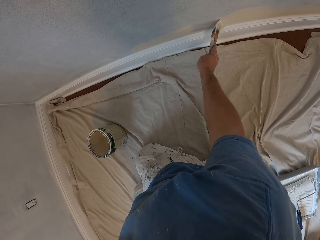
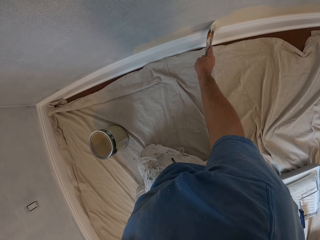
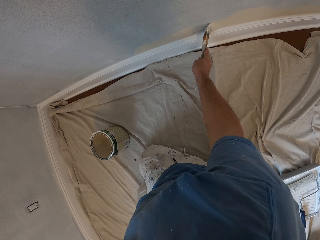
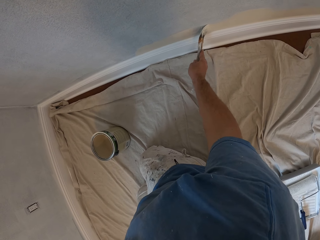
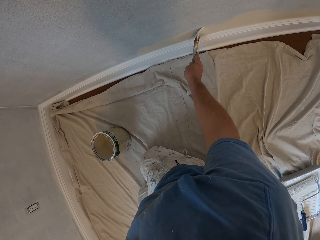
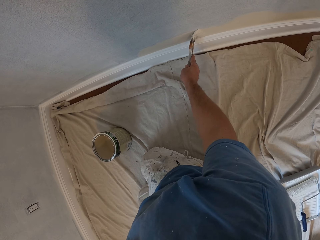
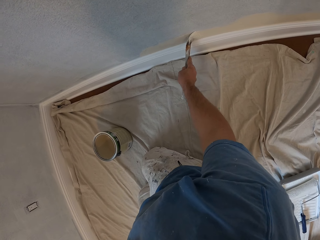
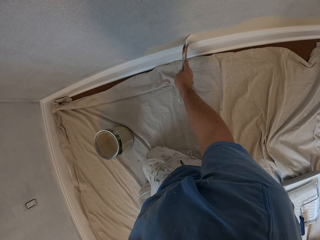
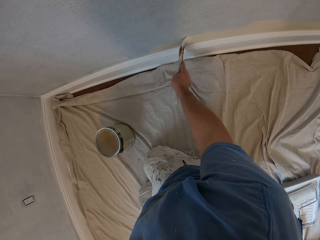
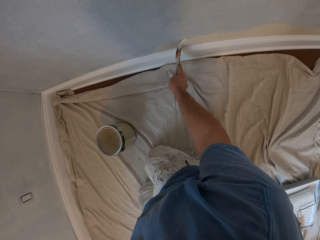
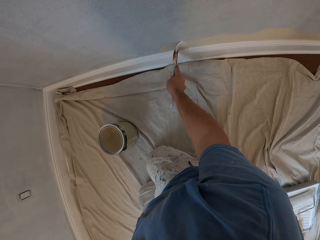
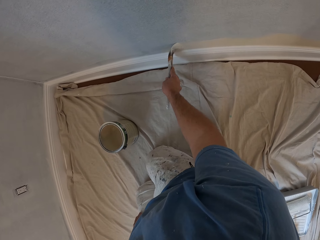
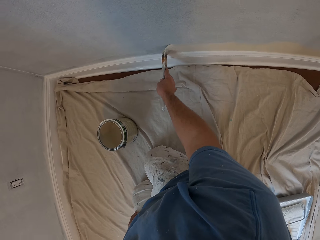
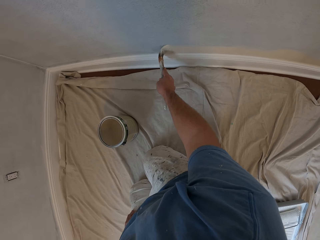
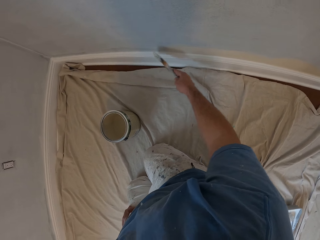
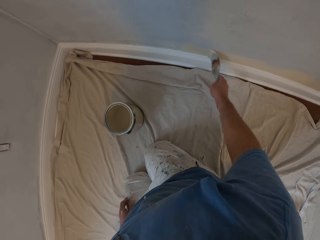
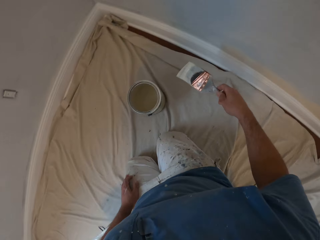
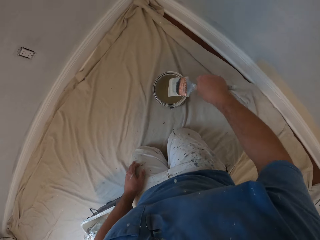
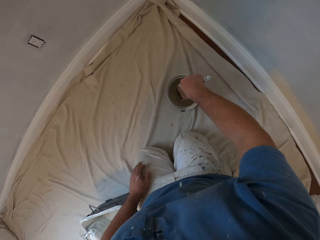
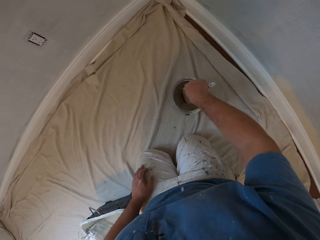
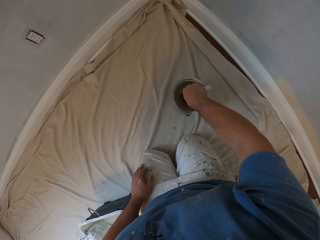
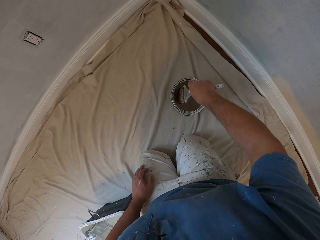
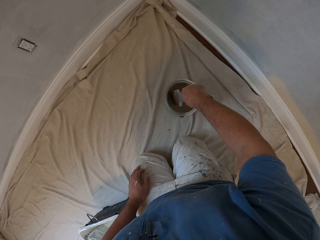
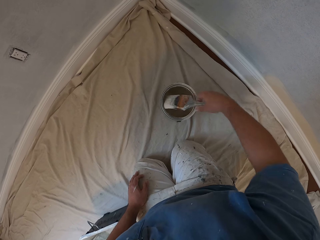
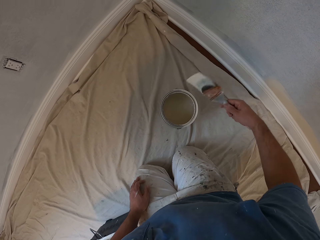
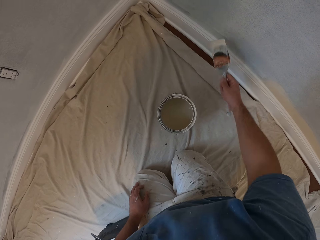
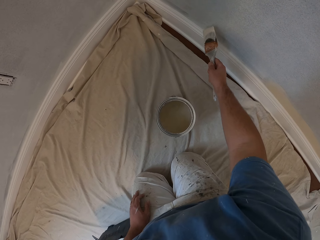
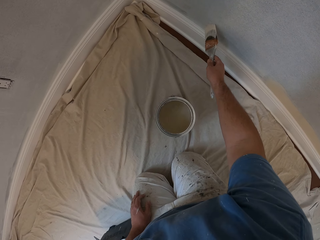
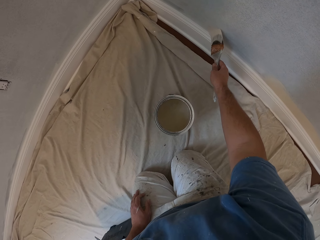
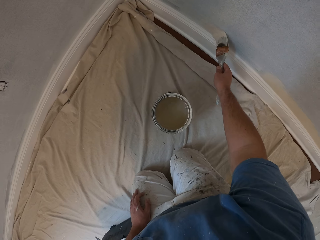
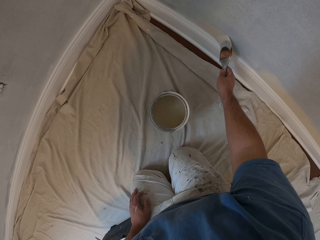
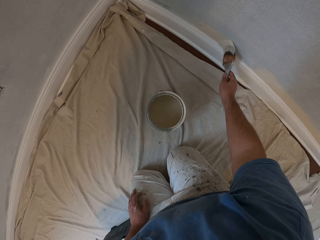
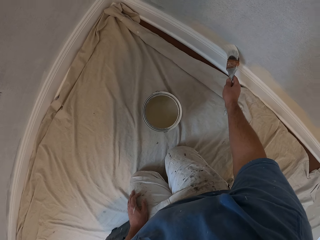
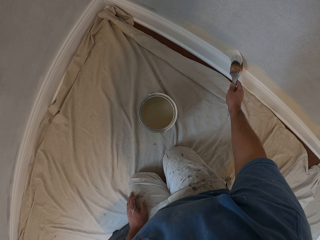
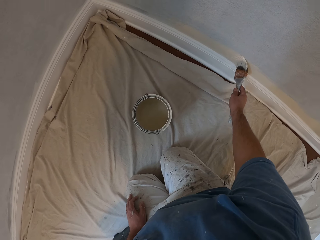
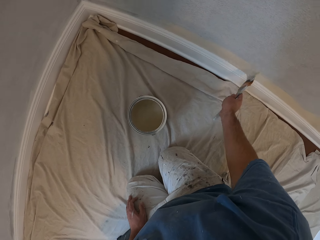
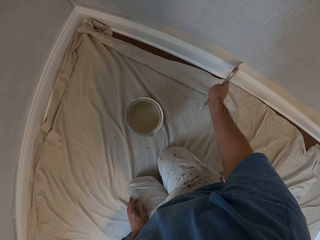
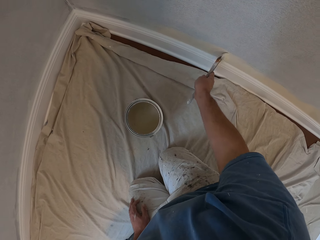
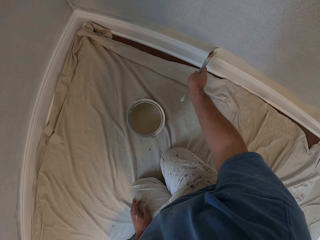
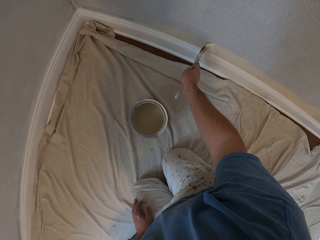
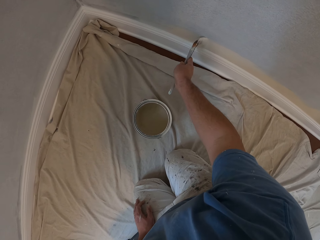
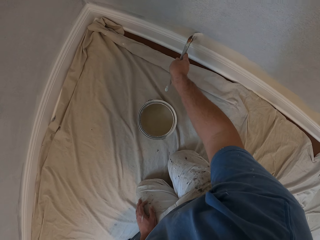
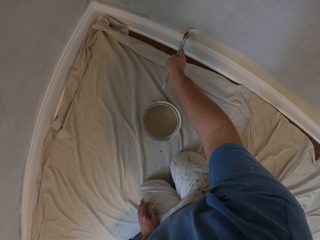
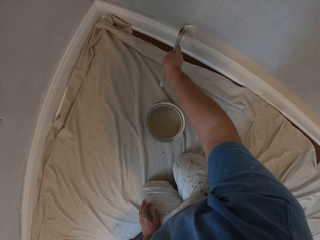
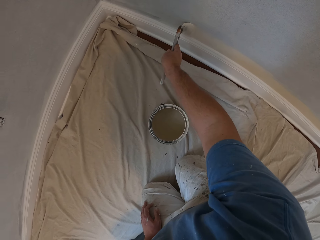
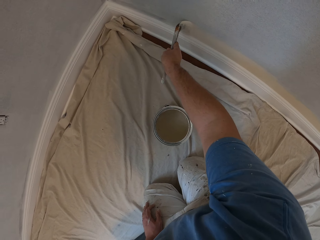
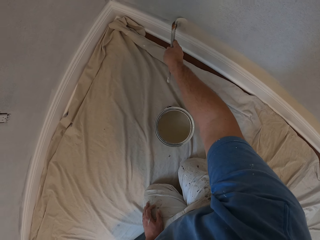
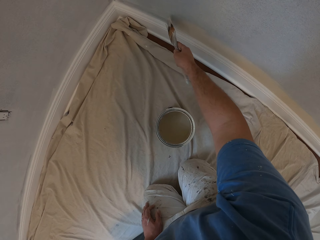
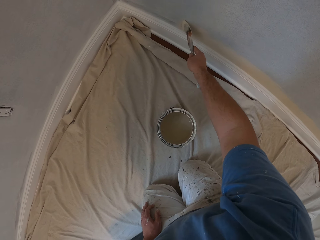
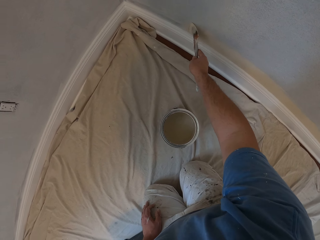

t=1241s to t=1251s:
The camera wearer removes the paint brush from the wall. They dip the paint brush into the paint. They lift up the paint brush from the paint. They paint the wall with the paint brush.

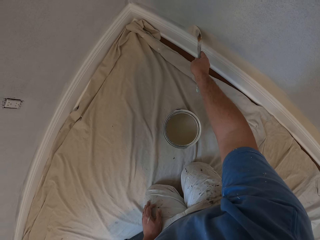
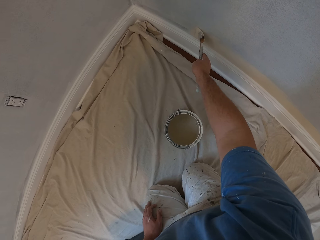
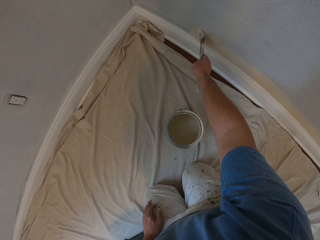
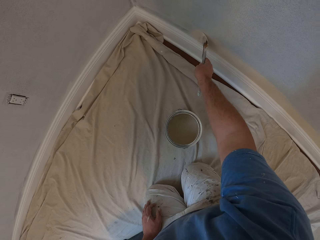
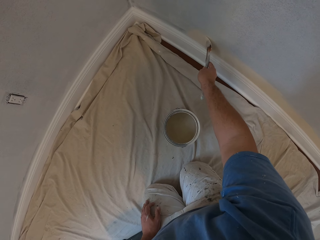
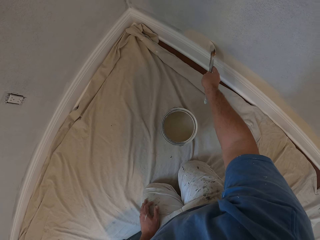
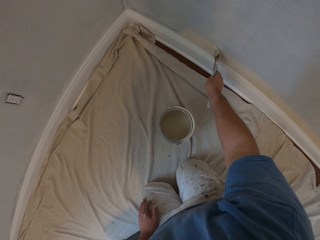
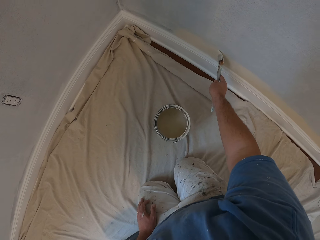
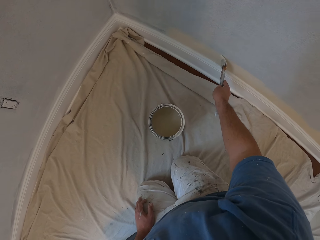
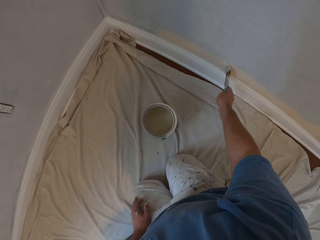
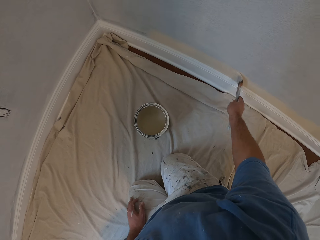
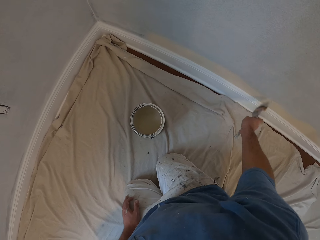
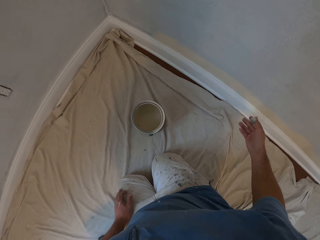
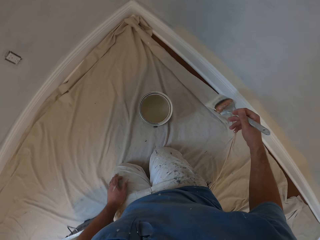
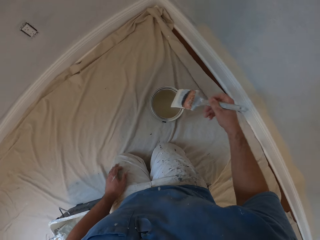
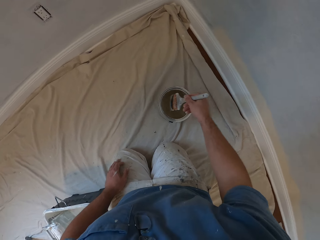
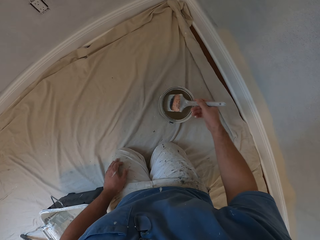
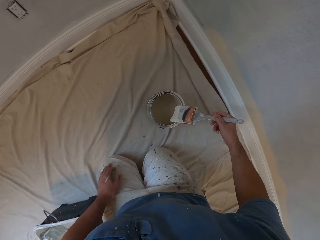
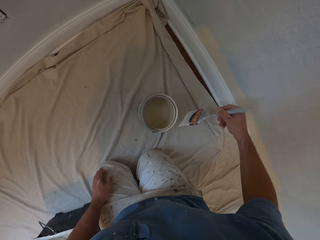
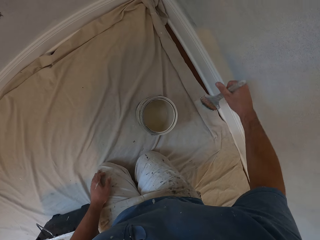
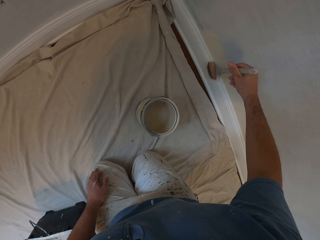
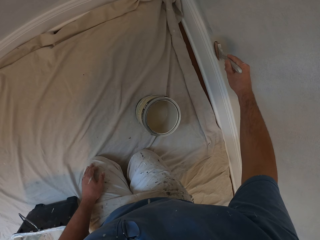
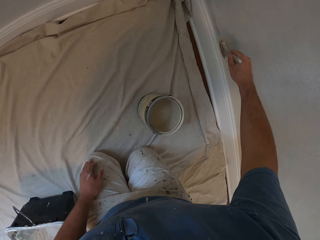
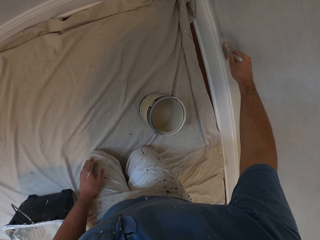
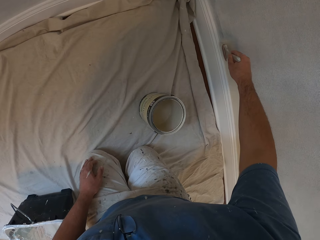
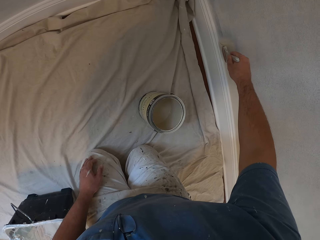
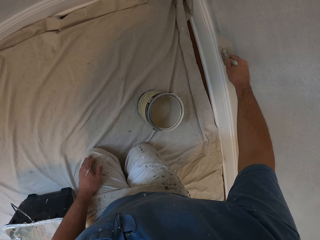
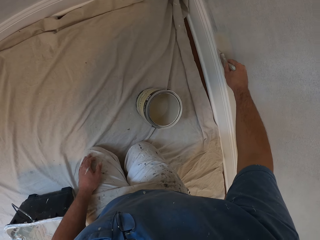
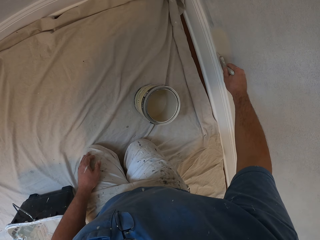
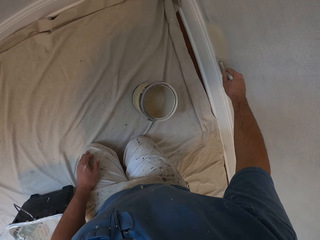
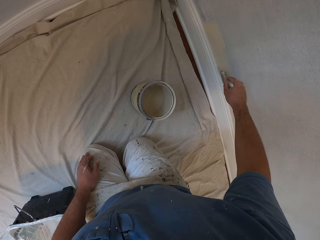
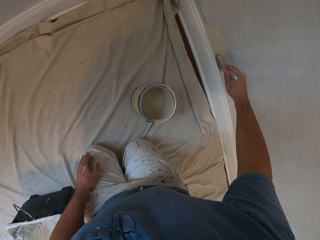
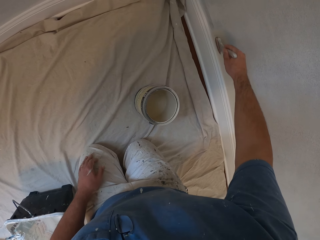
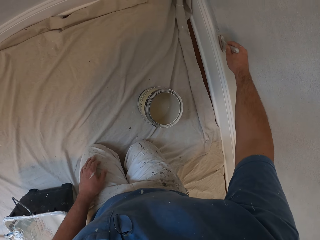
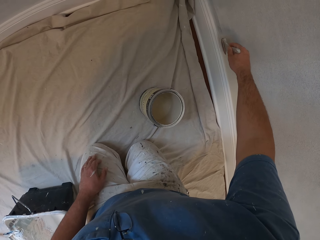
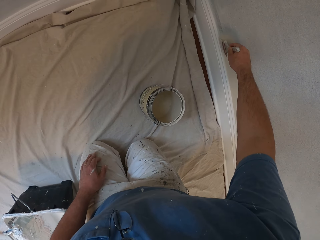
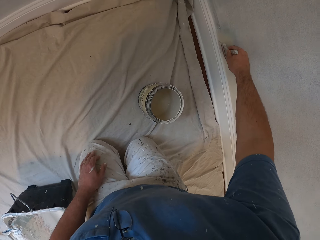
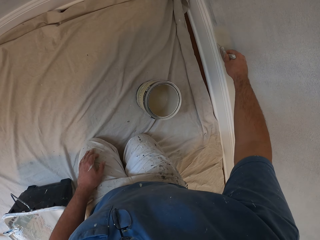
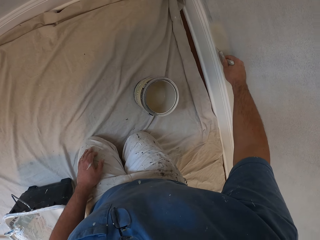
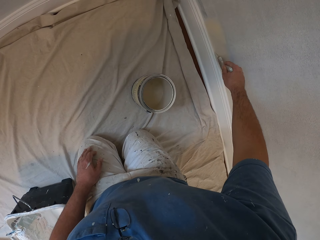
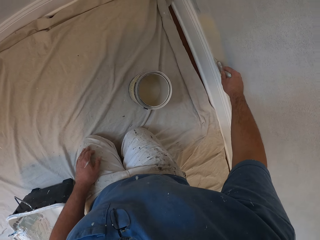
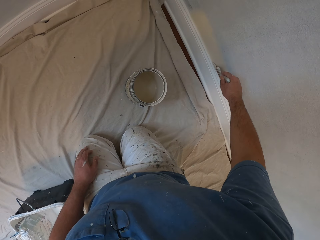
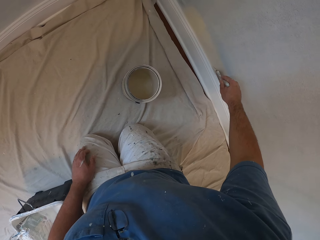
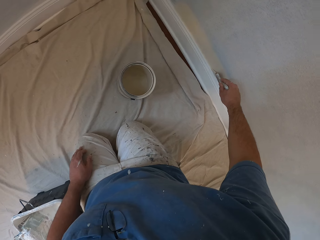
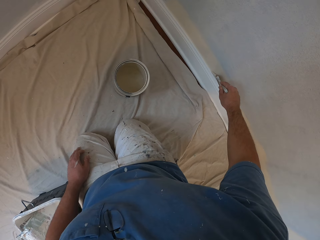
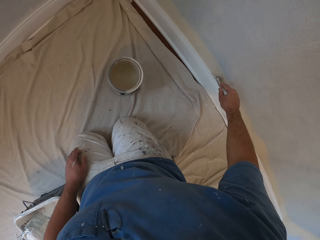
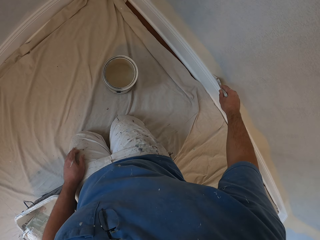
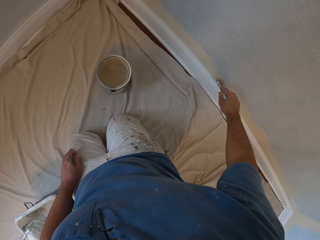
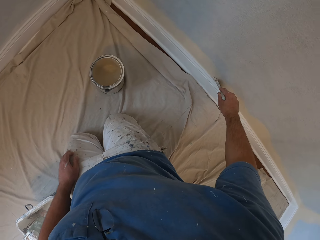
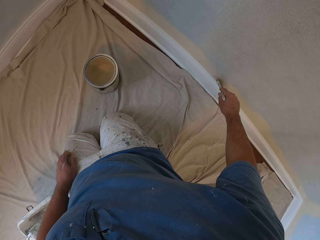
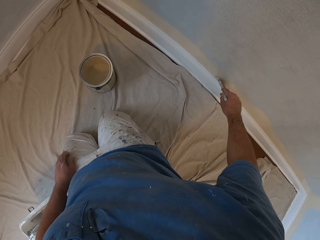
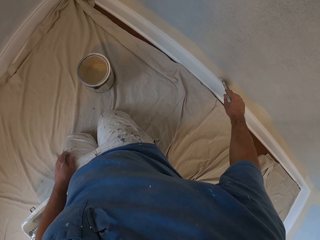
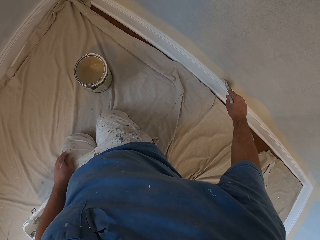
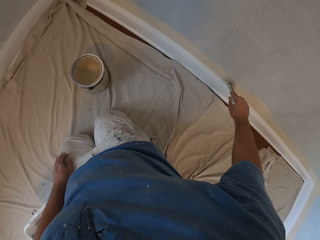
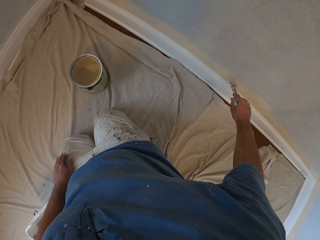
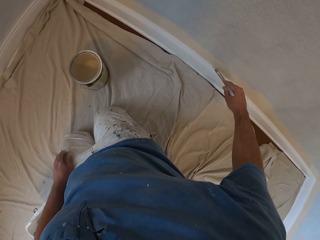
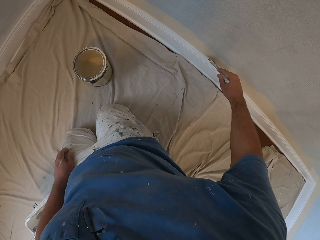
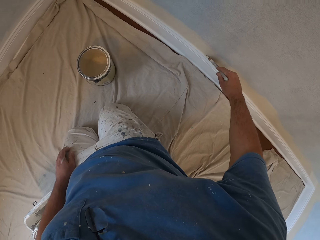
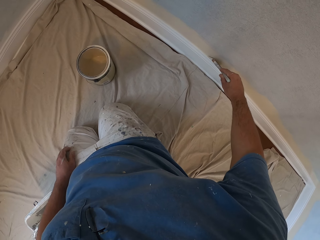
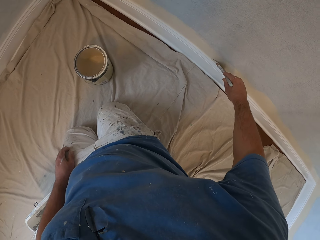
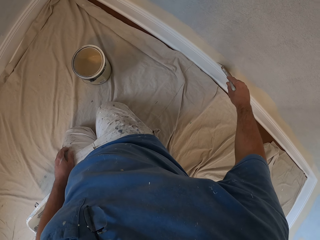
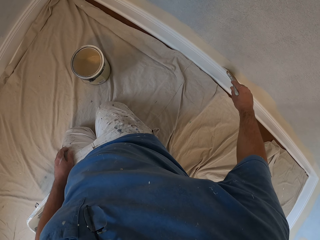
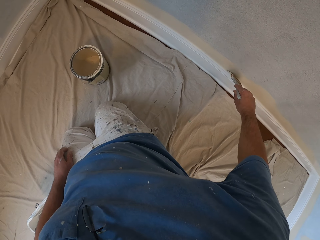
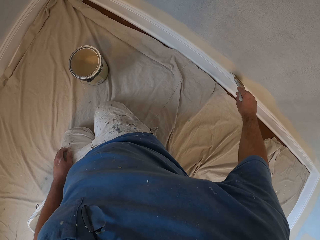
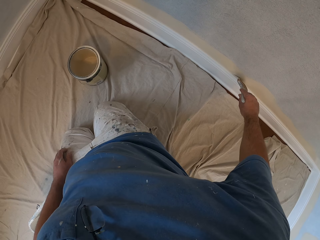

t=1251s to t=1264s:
The camera wearer removes the paint brush from the wall. They dip the paint brush into the paint. They lift up the paint brush from the paint. They paint the wall with the paint brush.
